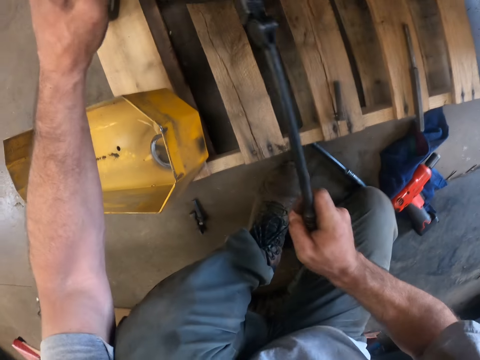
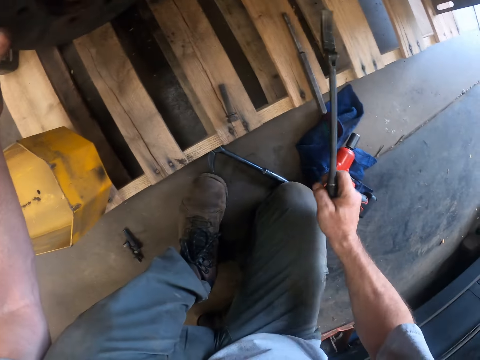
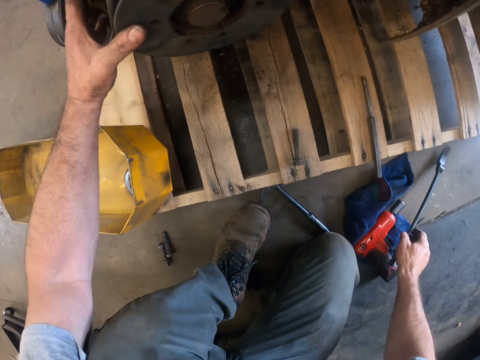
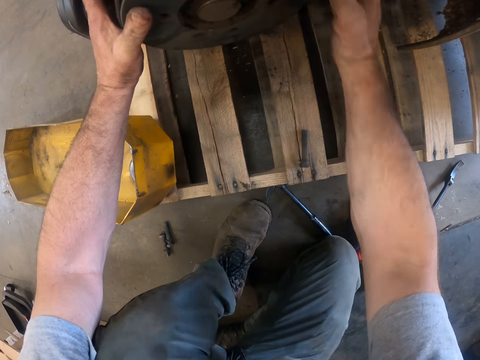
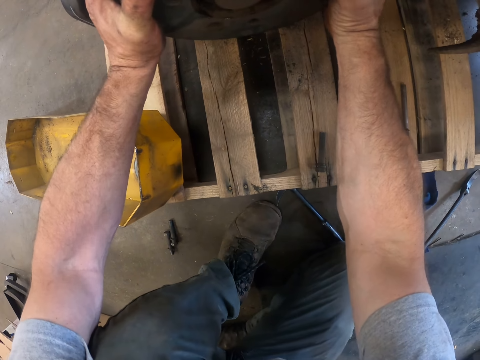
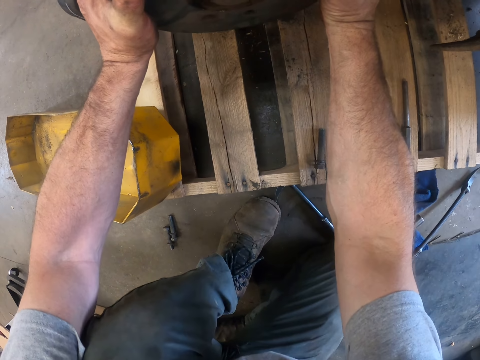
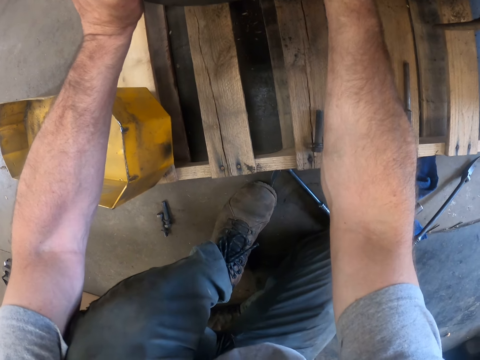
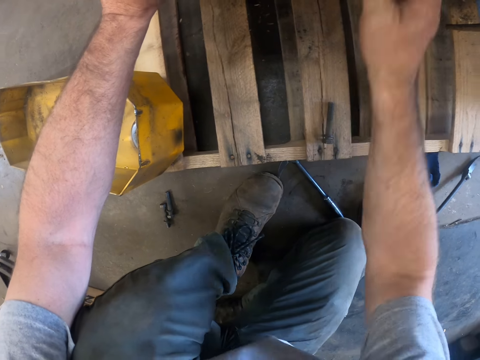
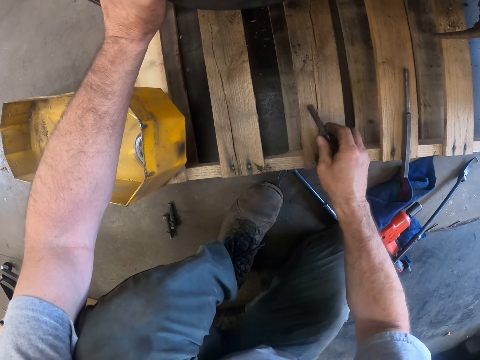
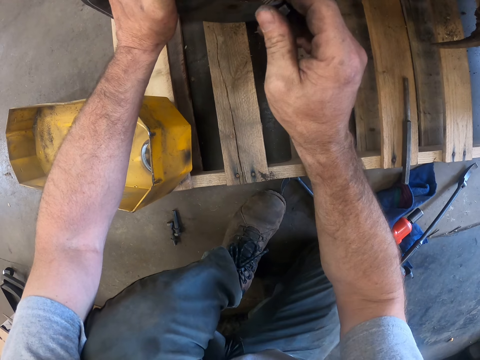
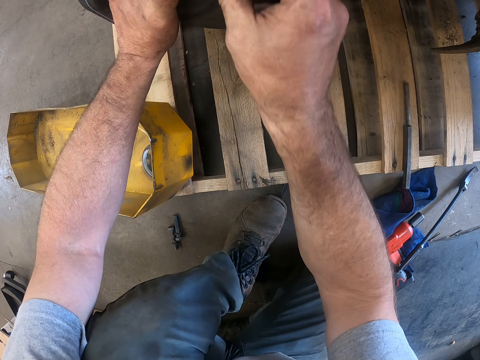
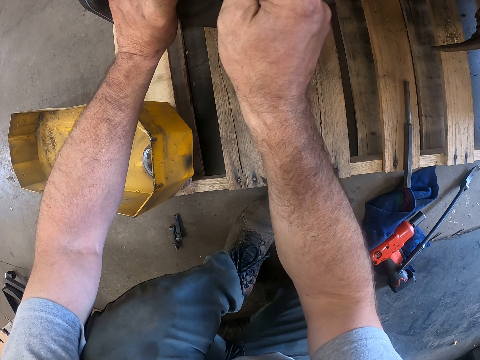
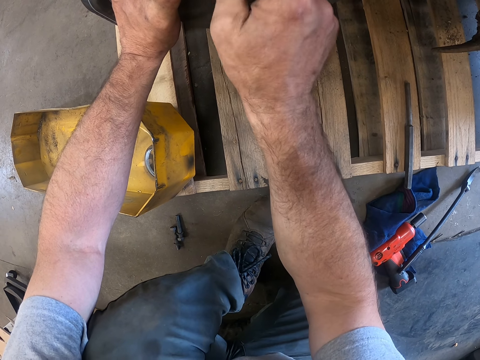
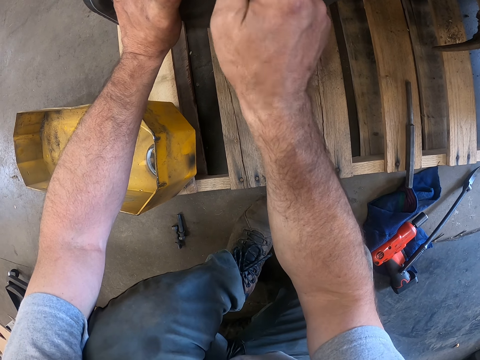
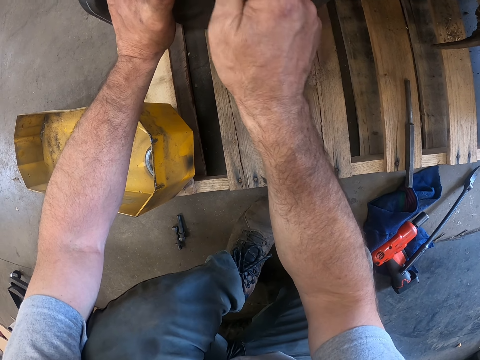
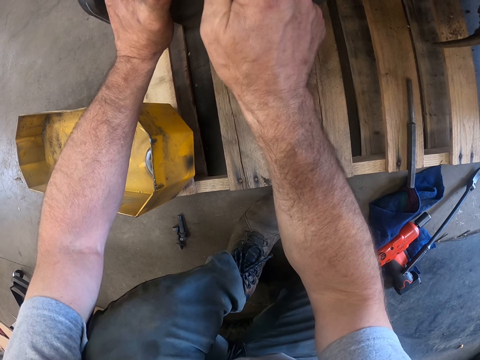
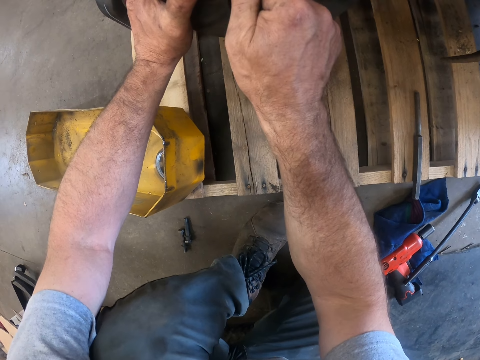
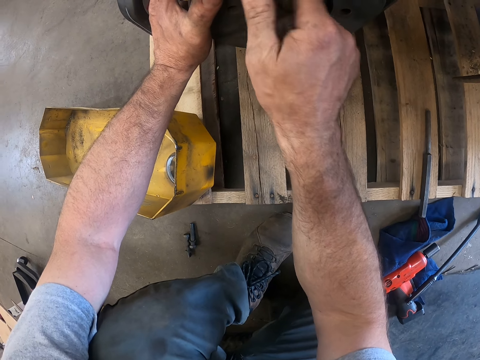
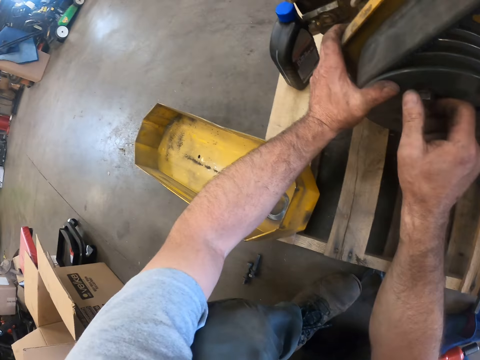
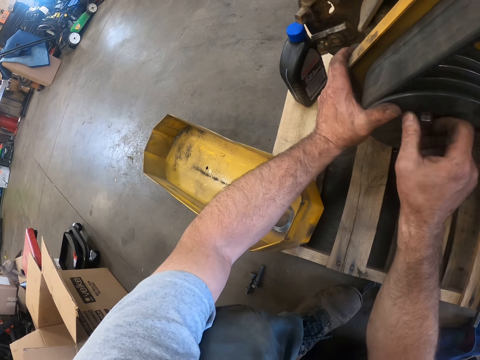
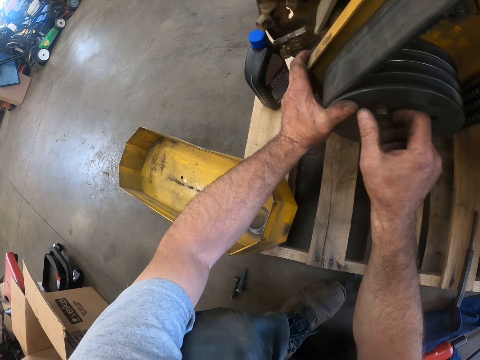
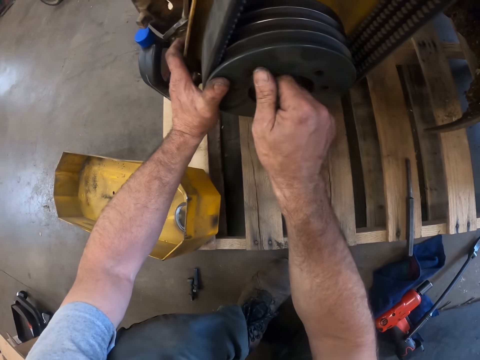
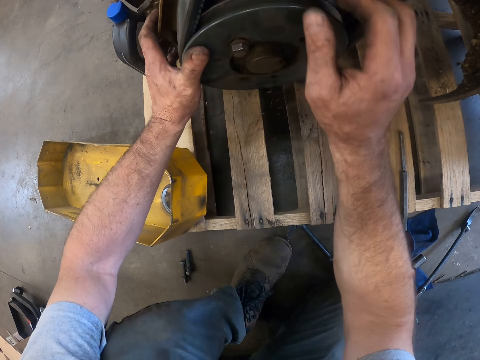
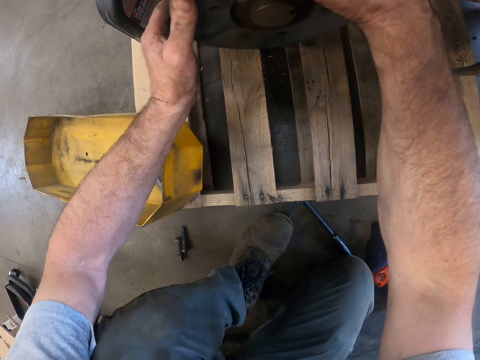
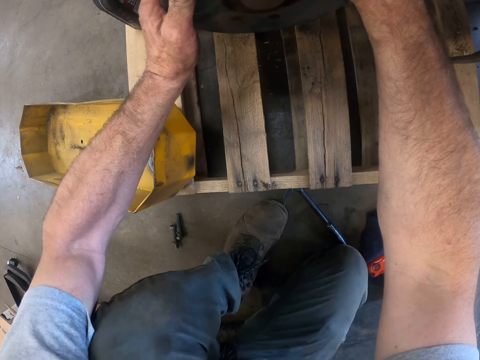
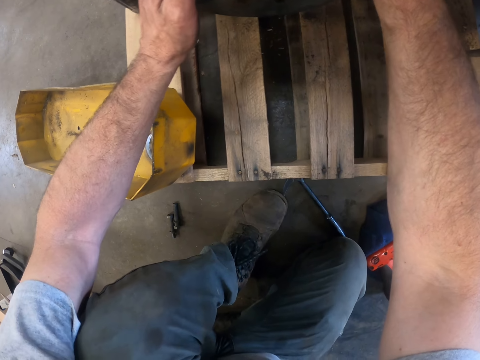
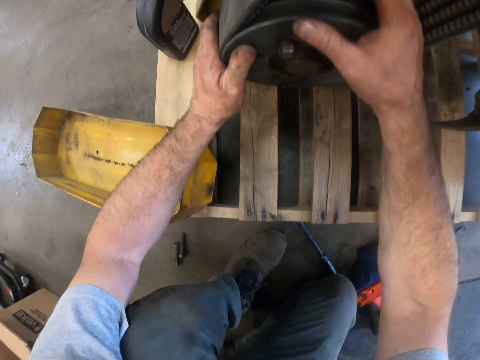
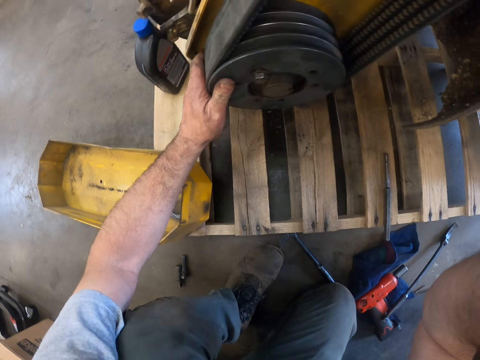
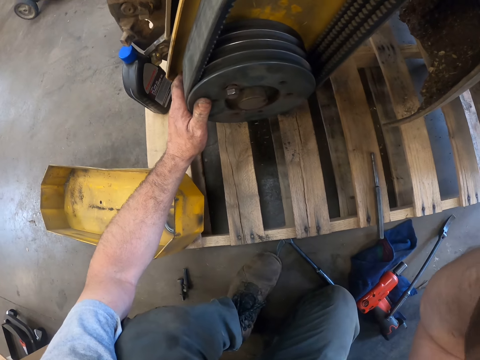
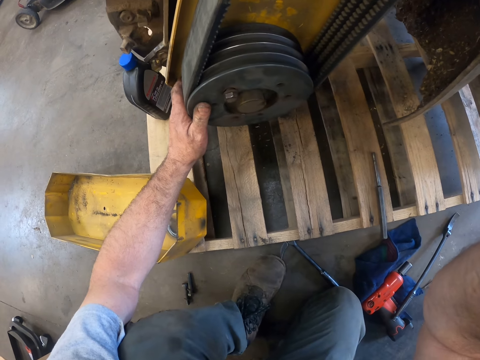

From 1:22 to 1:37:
The camera wearer puts the metal wrench on the wood. He puts the metal wrench on the floor. He pulls the gear with both hands. He adjusts the pulley with both his hands. He picks up the bolt from the rack. He places the bolt in the pulley. He fastens the bolt into the pulley with his hand. He pulls the gear with both hands. He adjusts the pulley with both his hands. He pulls his hand off the gear. He adjusts the camera. He raises his right hand to his head.
